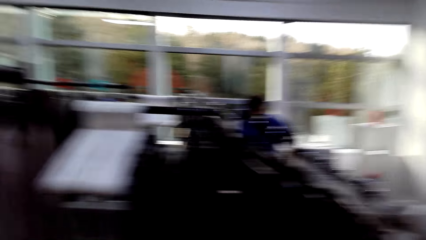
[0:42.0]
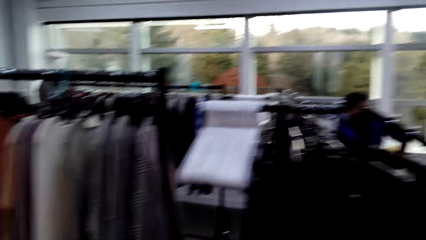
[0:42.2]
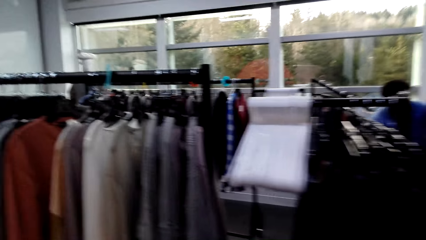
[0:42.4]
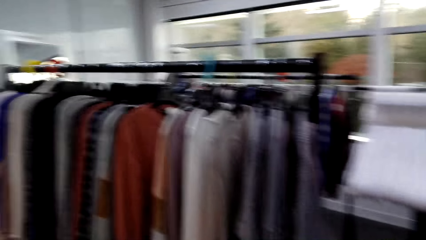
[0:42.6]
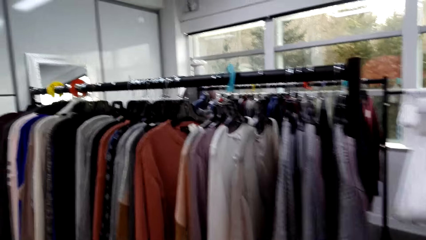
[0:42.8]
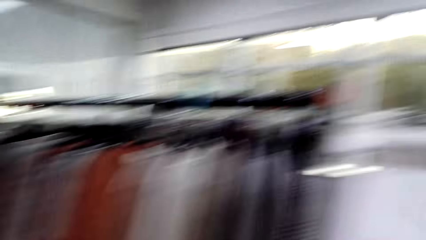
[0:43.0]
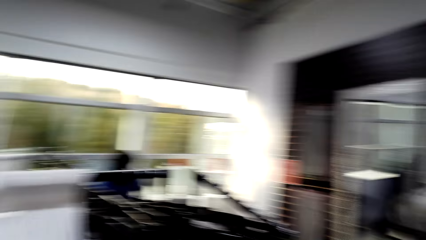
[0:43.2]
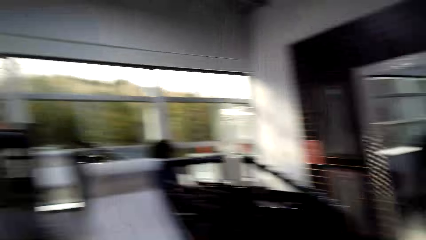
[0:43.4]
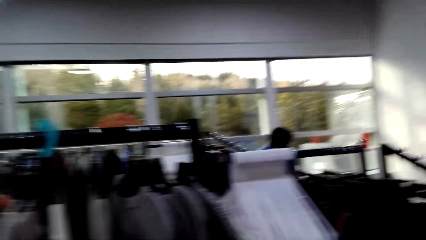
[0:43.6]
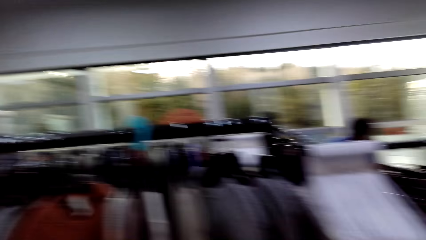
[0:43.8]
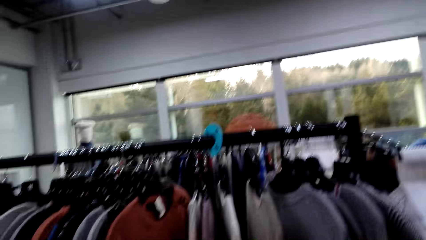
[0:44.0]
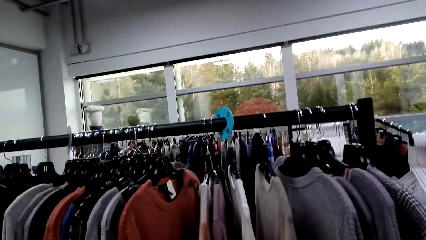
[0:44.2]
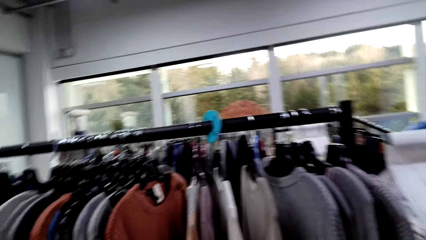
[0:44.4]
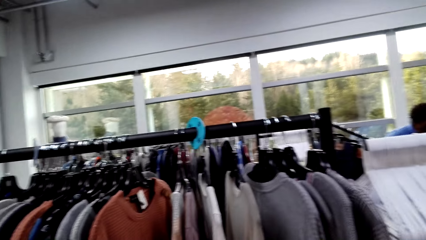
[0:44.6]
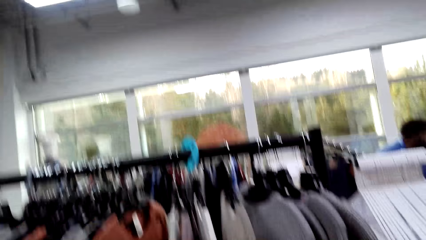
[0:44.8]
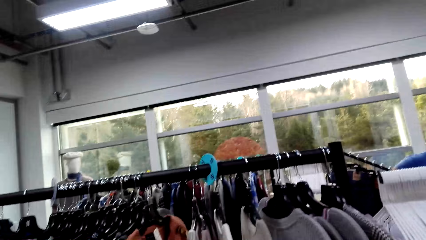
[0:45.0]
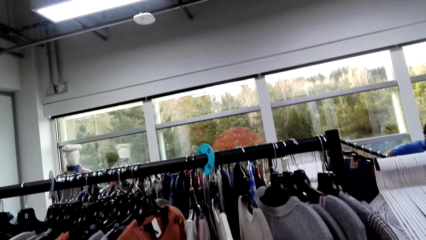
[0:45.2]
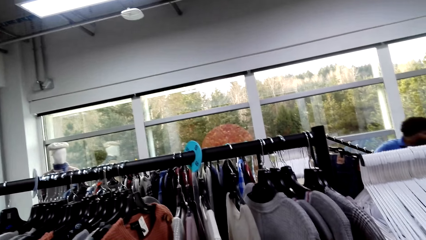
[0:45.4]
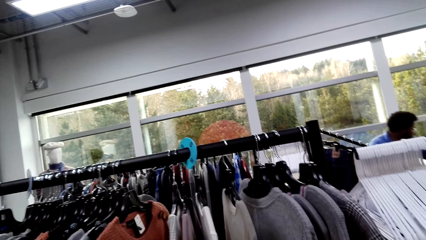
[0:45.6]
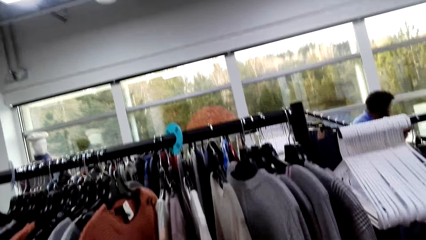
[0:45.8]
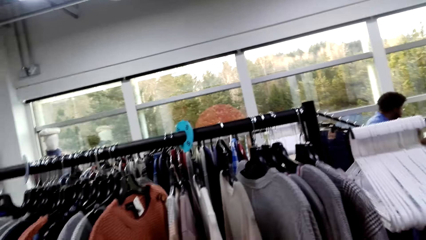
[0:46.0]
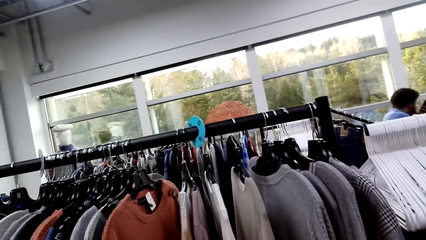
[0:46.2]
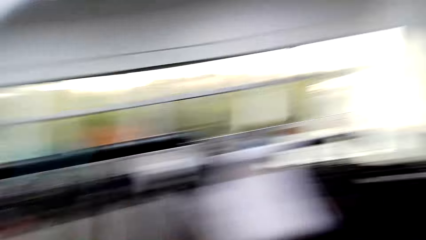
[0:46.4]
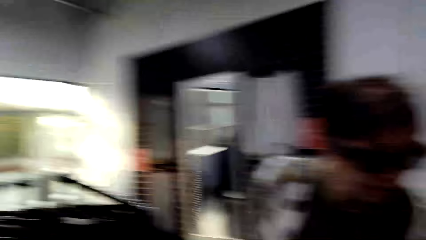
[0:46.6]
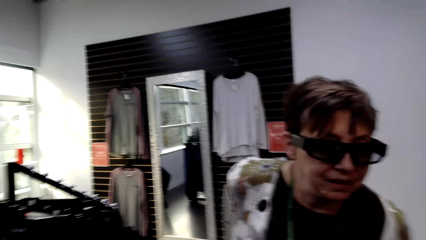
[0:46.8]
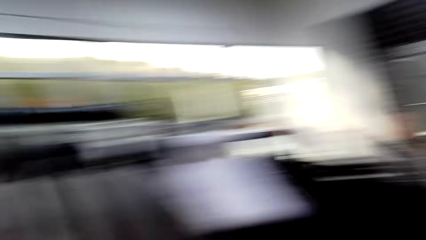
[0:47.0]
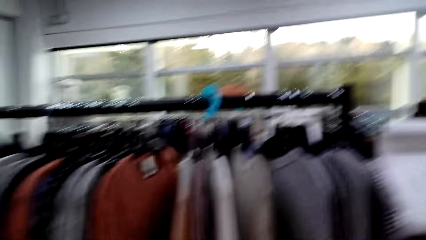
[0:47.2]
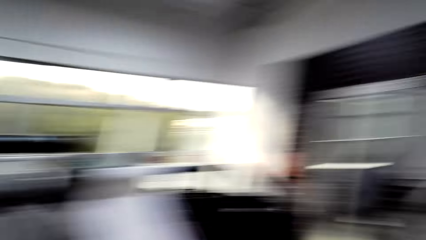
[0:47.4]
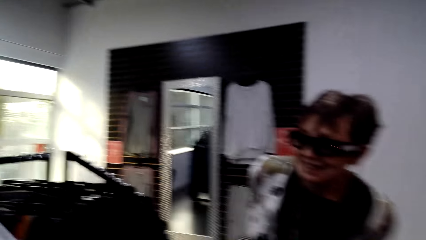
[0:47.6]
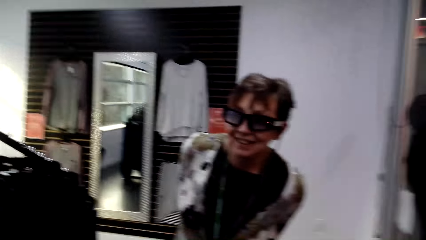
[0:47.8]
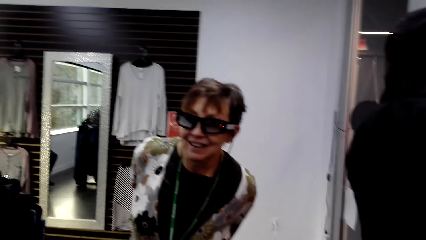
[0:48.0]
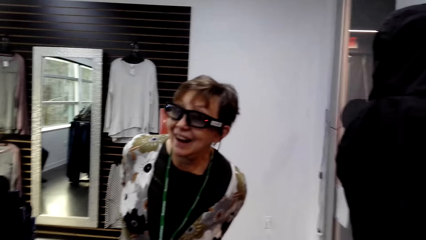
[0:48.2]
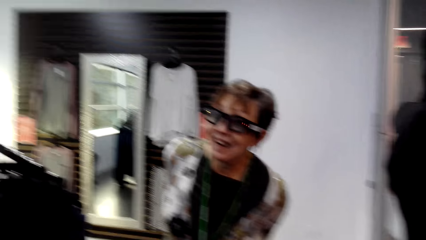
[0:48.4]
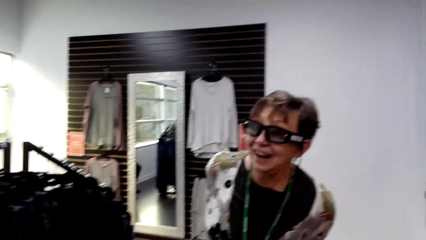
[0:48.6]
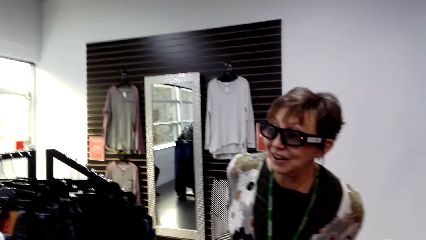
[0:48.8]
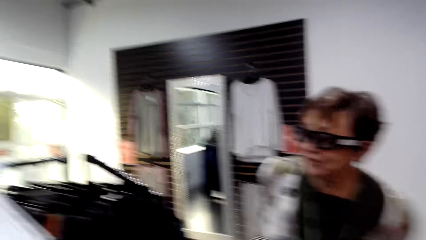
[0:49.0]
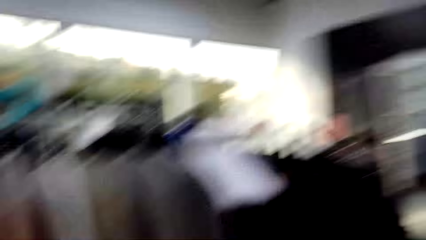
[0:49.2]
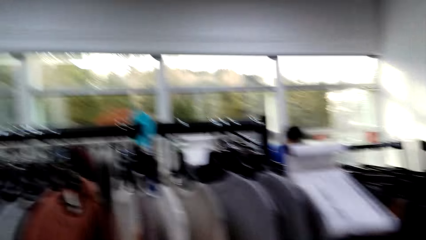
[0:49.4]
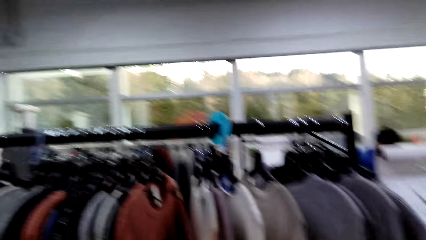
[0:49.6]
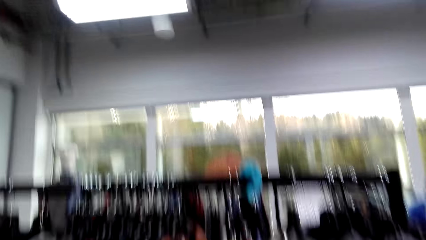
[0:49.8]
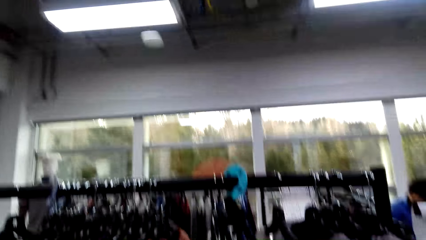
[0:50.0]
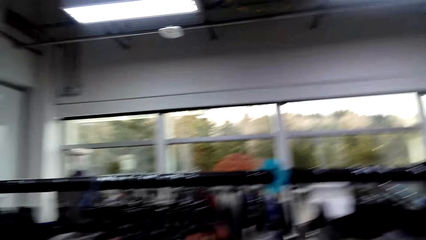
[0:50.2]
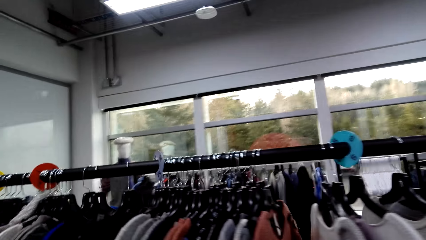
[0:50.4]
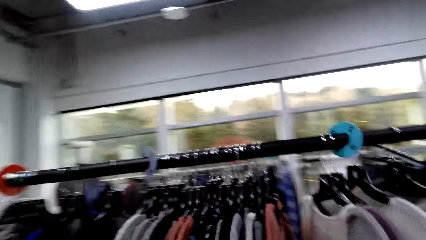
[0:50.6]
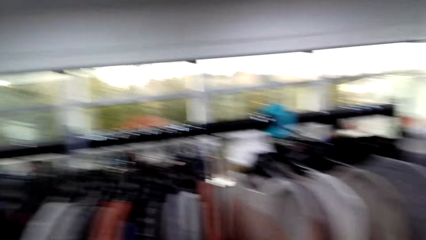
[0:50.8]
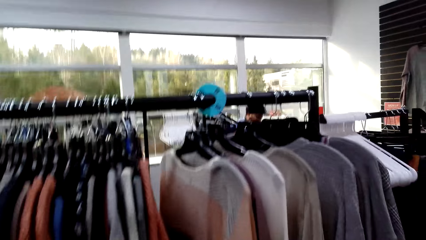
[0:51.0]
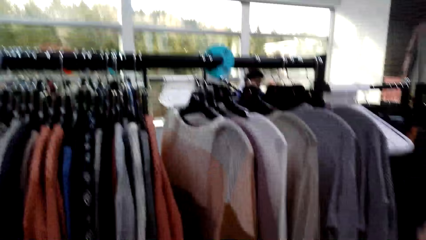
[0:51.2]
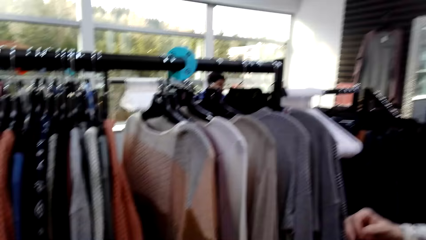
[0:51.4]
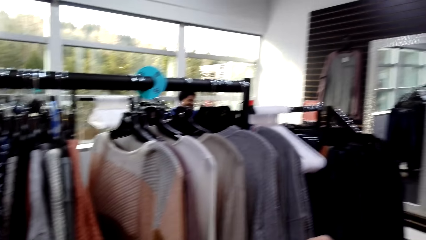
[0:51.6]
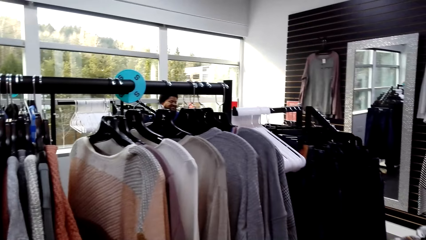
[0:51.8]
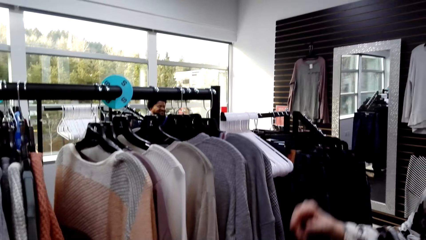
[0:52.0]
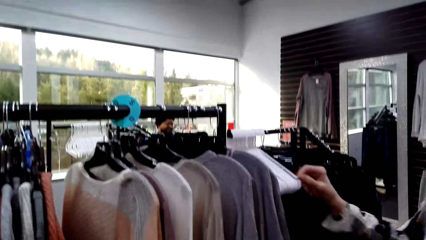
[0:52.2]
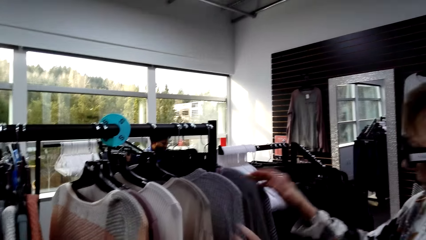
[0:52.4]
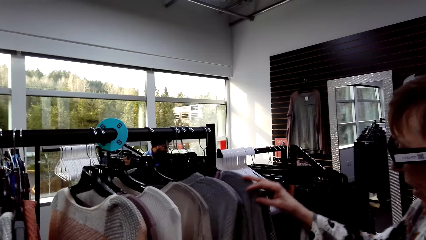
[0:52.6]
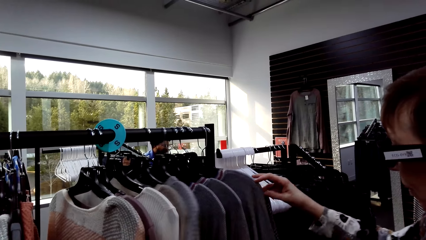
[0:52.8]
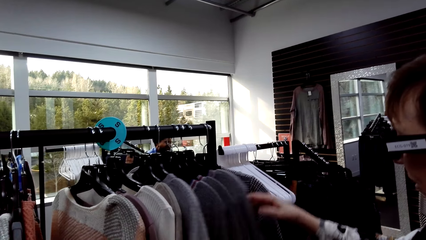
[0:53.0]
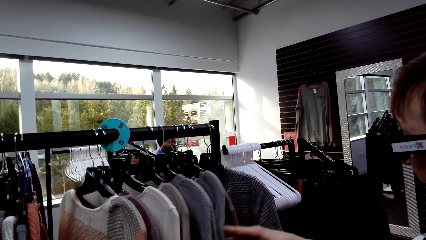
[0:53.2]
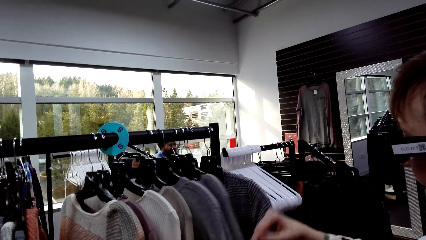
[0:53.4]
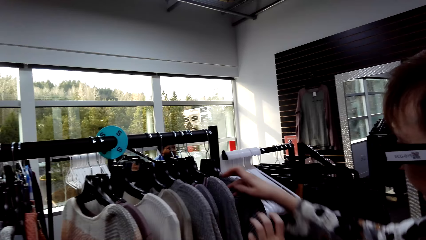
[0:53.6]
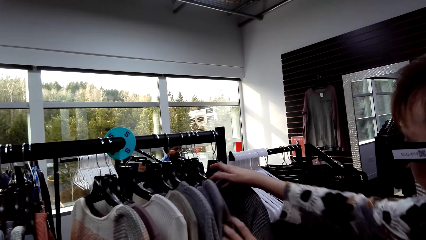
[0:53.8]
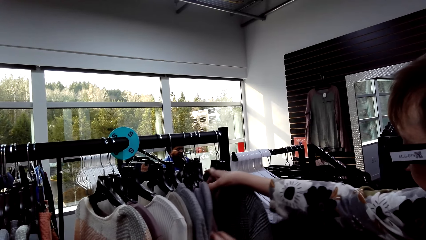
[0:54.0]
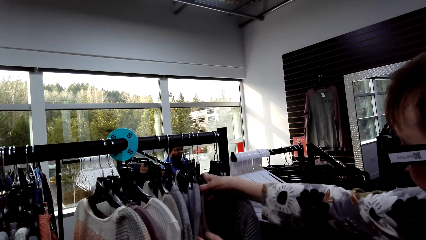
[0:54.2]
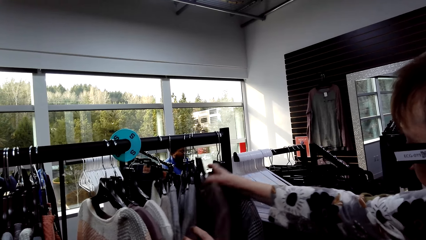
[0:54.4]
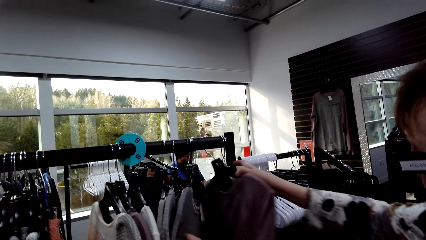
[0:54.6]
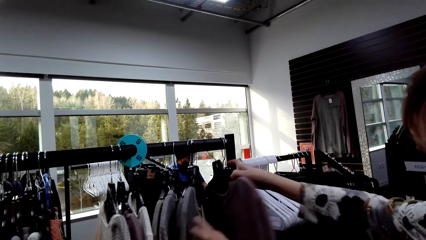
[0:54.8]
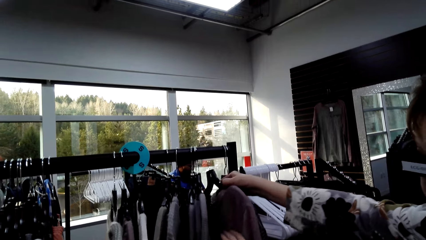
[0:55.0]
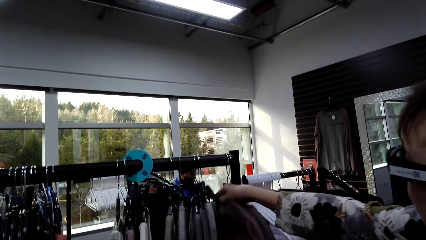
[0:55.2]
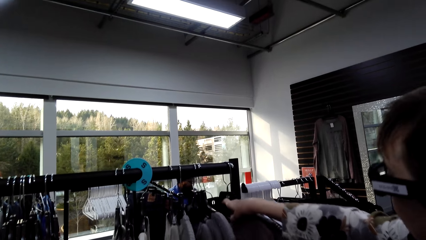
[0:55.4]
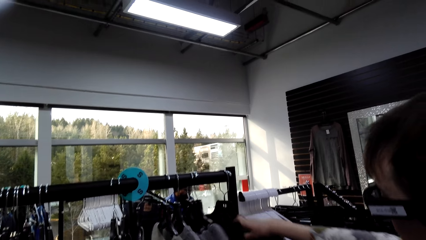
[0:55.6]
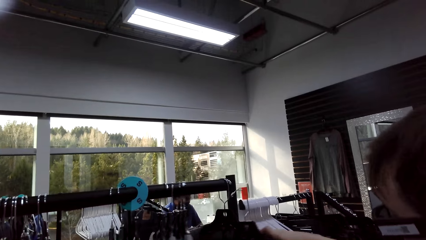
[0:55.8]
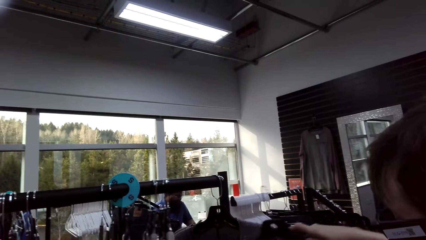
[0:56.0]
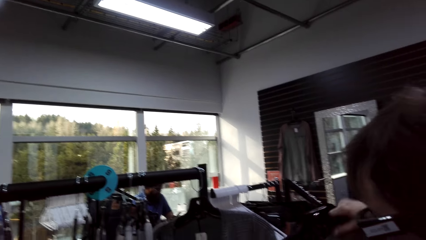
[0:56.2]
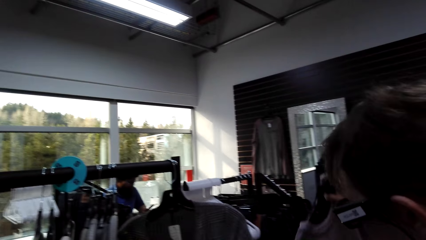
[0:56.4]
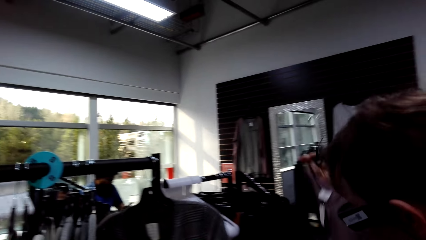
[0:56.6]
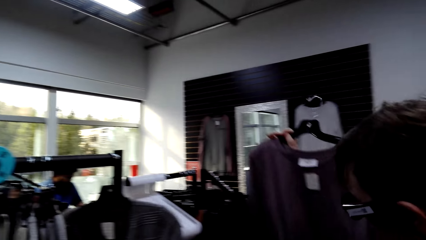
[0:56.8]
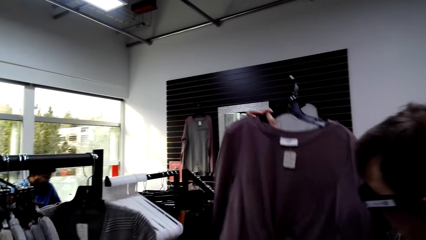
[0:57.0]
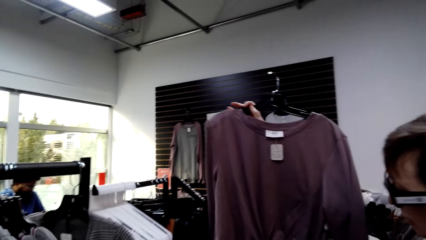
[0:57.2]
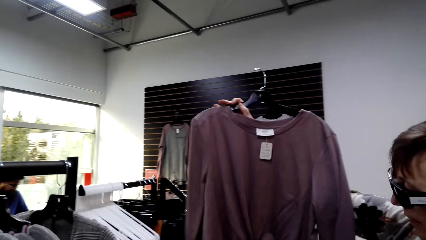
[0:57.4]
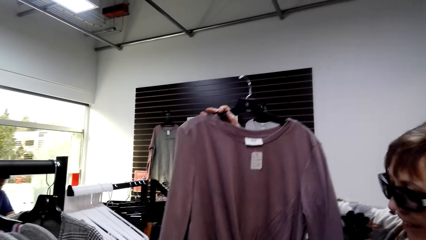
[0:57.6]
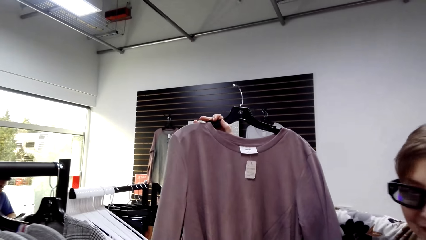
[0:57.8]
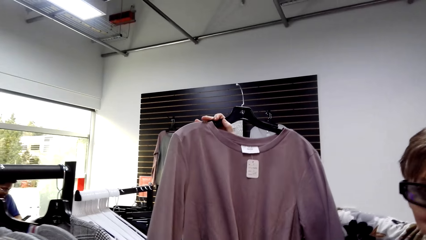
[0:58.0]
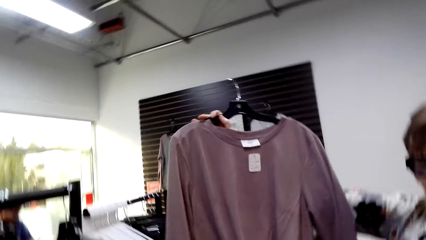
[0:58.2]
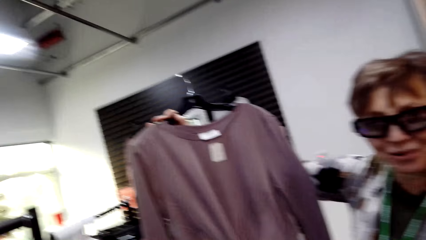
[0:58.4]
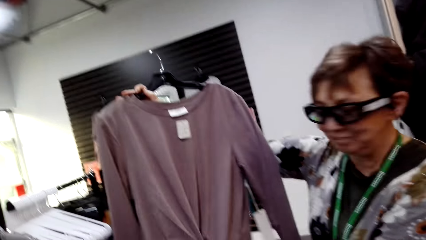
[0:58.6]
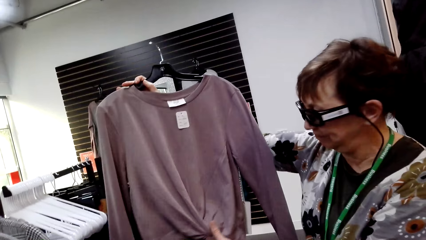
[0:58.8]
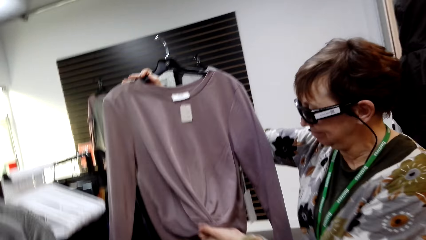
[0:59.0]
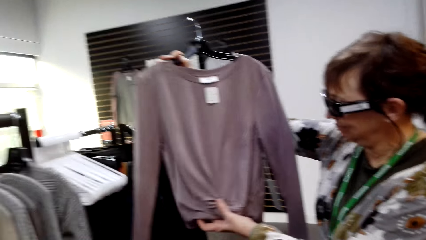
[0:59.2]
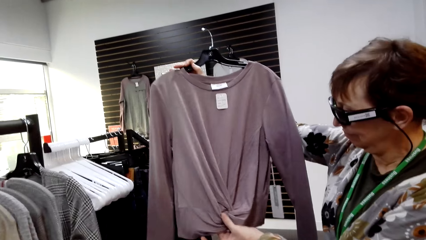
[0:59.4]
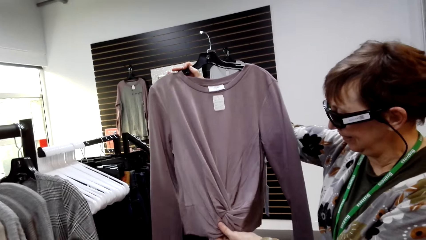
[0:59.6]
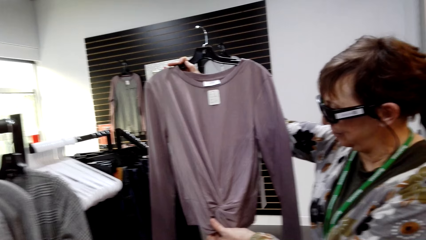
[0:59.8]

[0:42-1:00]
The camera wearer moves around. A lady holds apparel. She moves the apparel, picks up the apparel and lifts the apparel.
